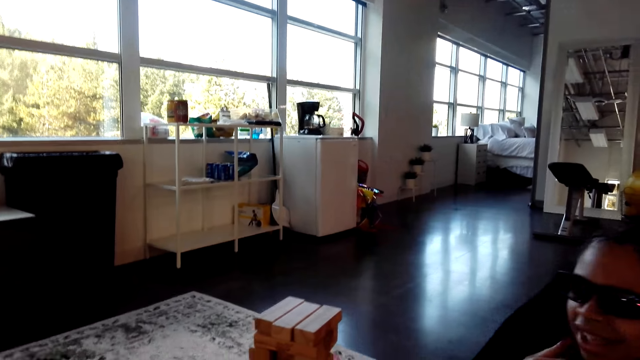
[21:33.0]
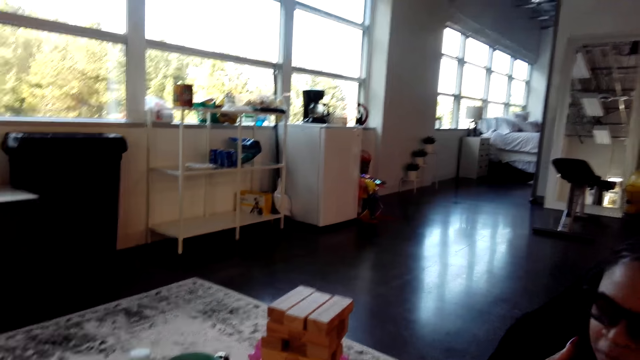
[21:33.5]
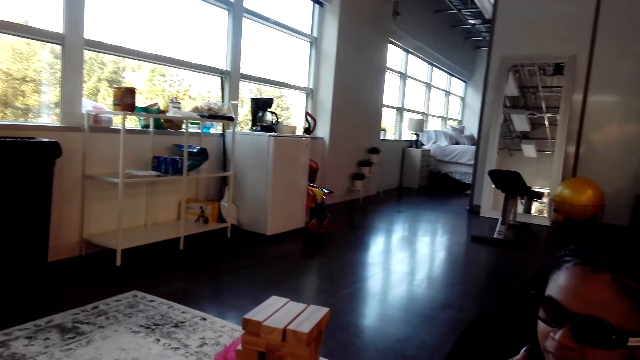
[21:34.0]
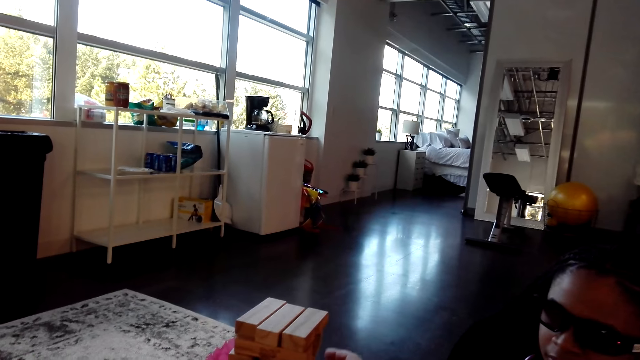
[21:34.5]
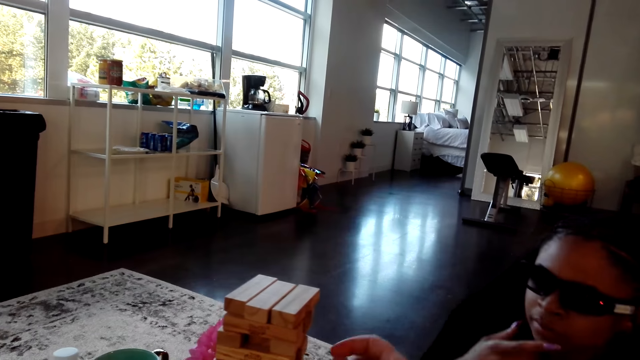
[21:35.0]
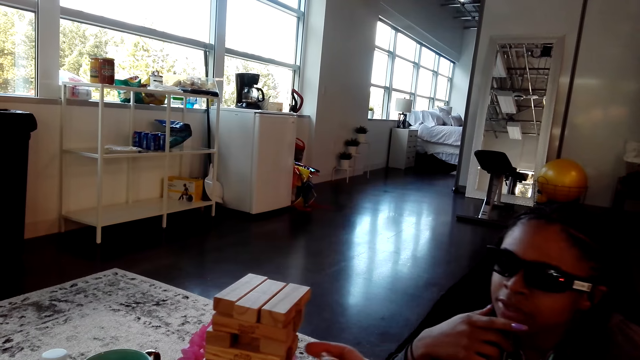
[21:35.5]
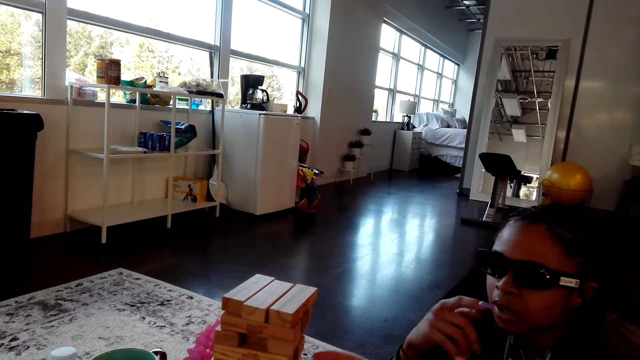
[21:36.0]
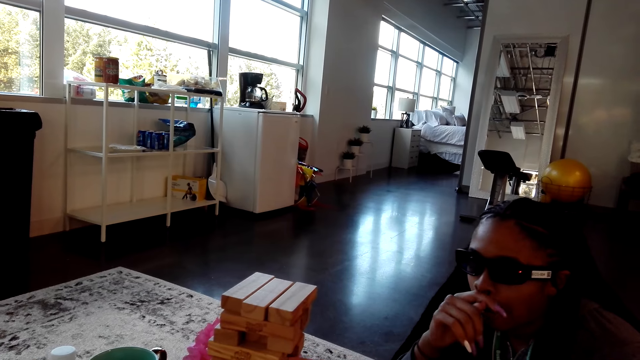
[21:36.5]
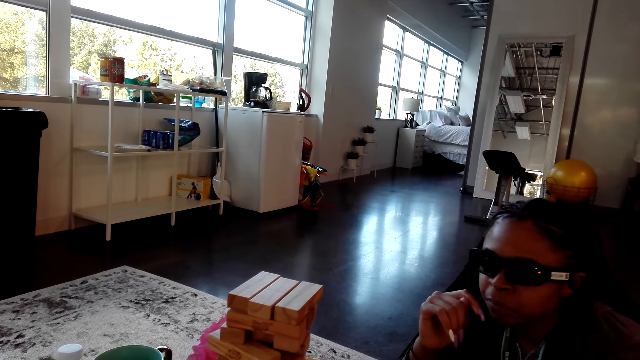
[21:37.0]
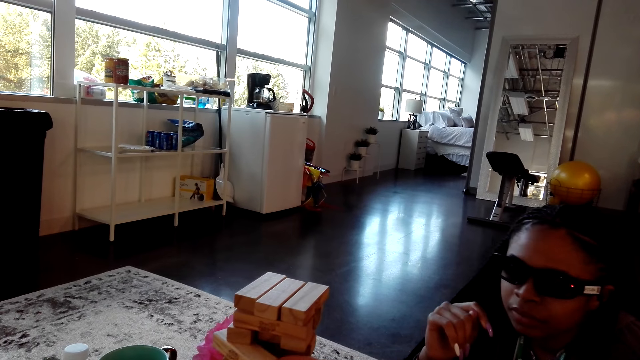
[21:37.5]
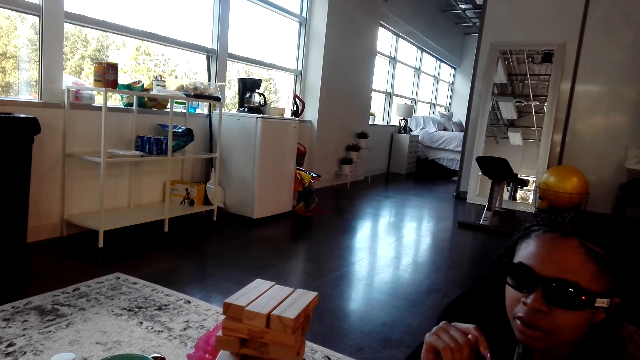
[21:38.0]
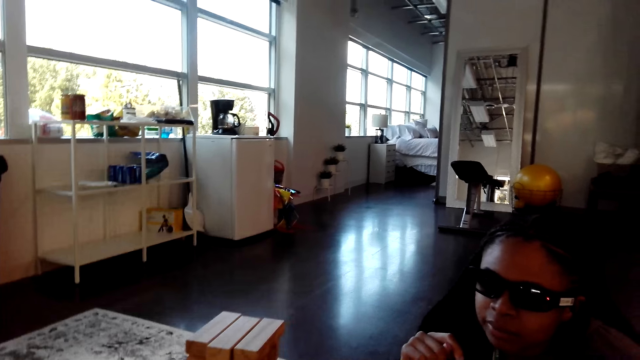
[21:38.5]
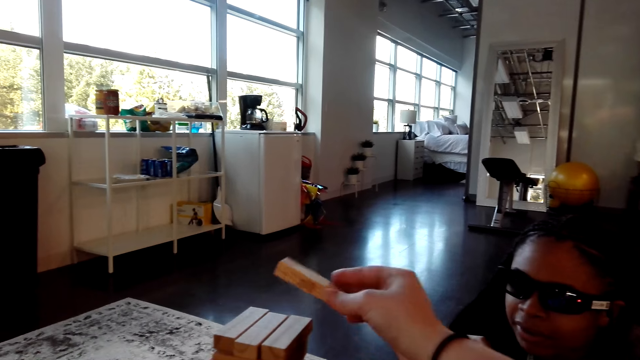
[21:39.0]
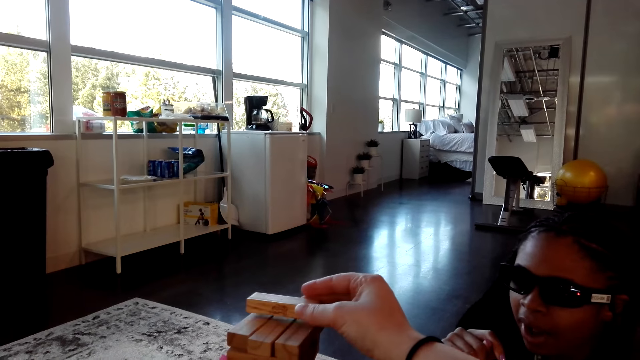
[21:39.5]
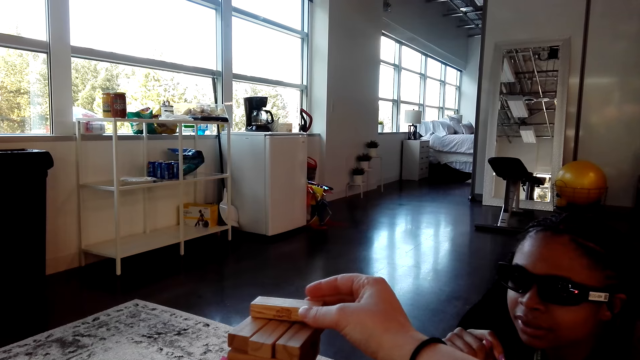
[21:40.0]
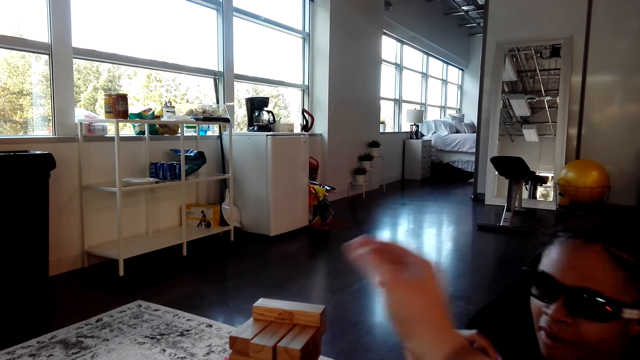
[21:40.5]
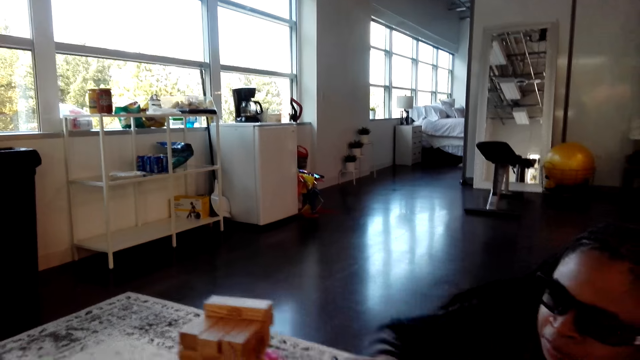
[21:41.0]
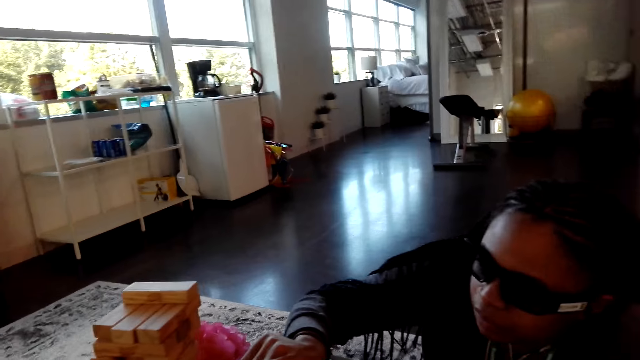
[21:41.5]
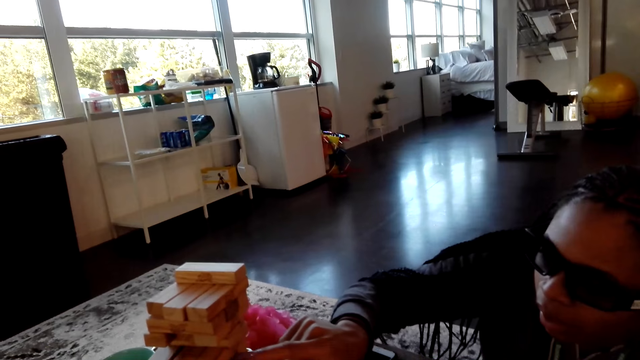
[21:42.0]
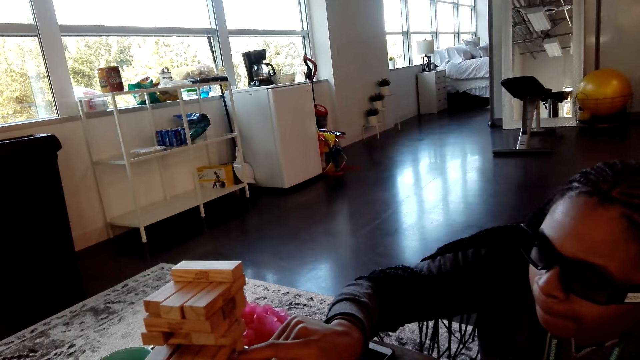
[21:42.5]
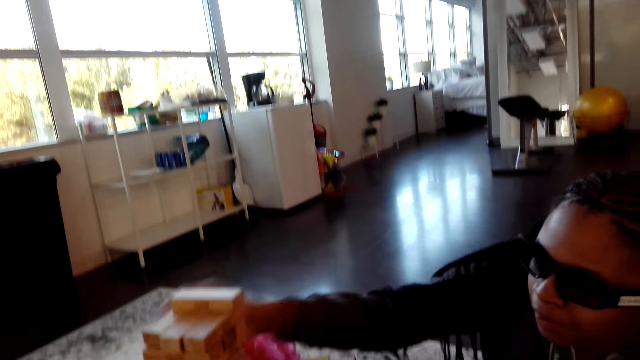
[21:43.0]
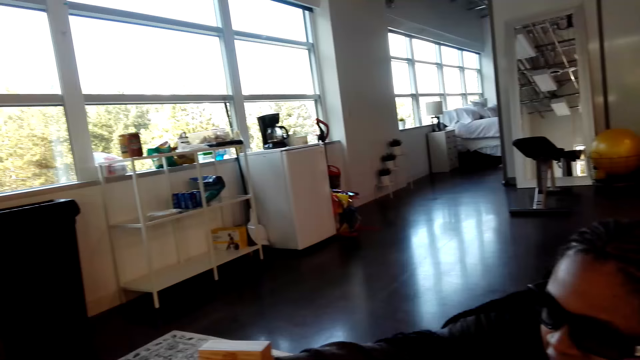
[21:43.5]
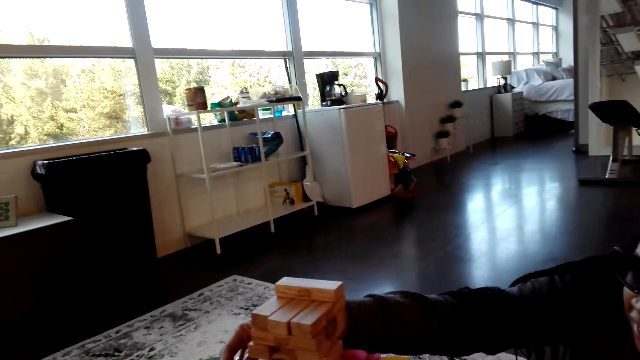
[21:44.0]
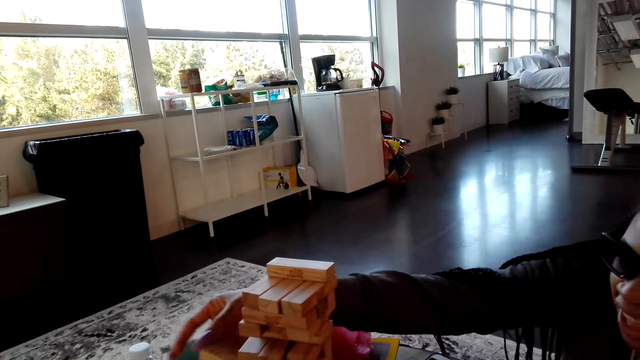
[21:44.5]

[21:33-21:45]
The camera wearer removes a block. They play the tumbling tower game. They put a block on top. A woman removes a block. She points at the blocks.

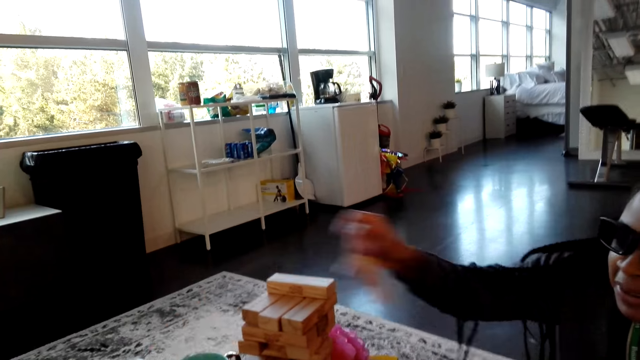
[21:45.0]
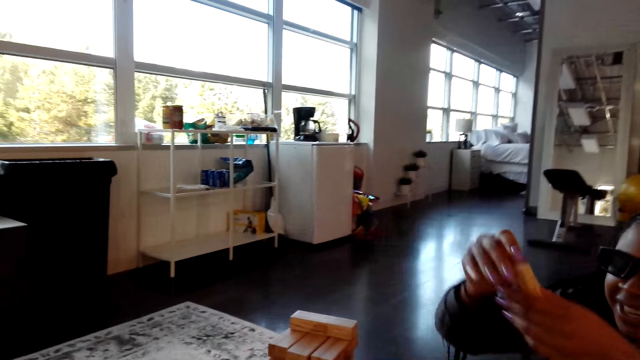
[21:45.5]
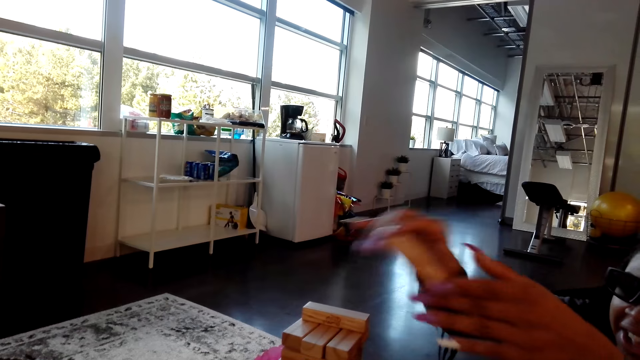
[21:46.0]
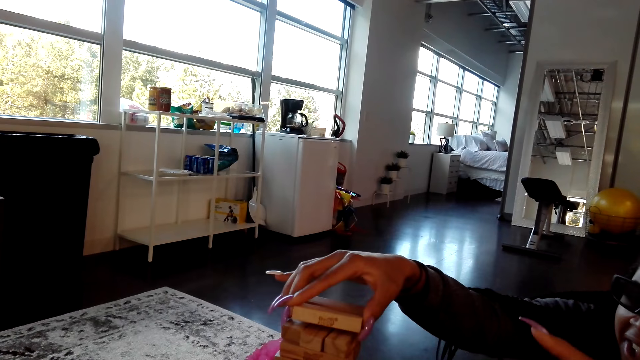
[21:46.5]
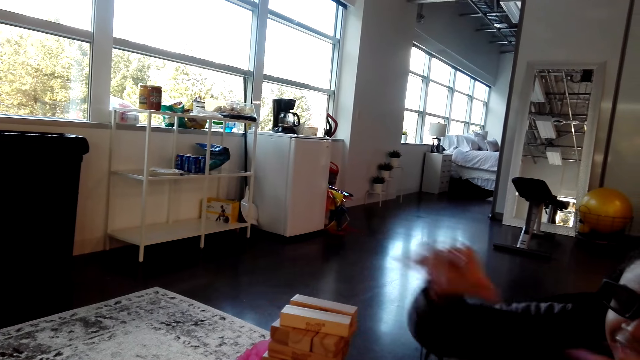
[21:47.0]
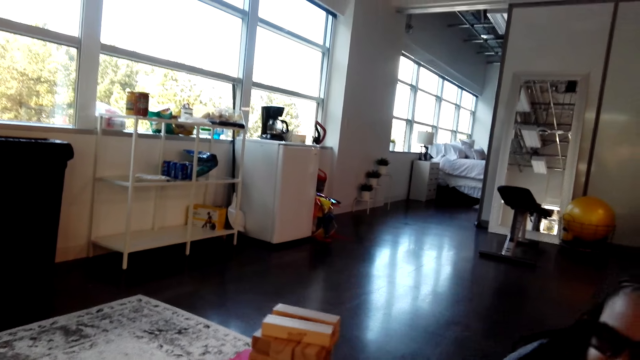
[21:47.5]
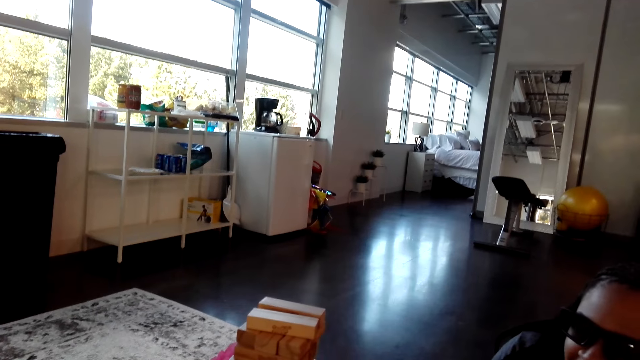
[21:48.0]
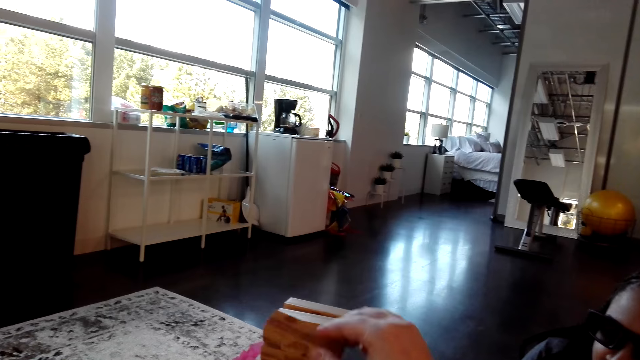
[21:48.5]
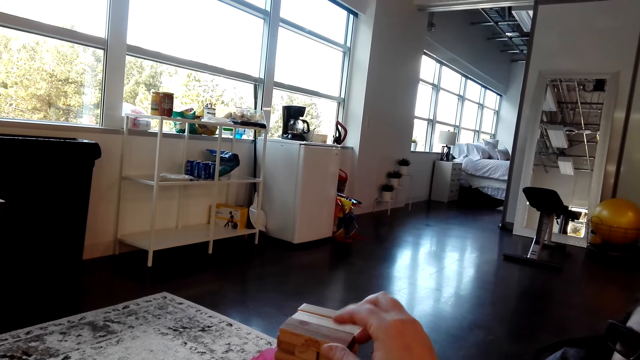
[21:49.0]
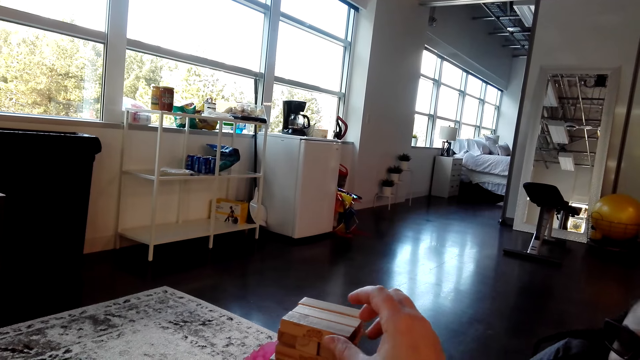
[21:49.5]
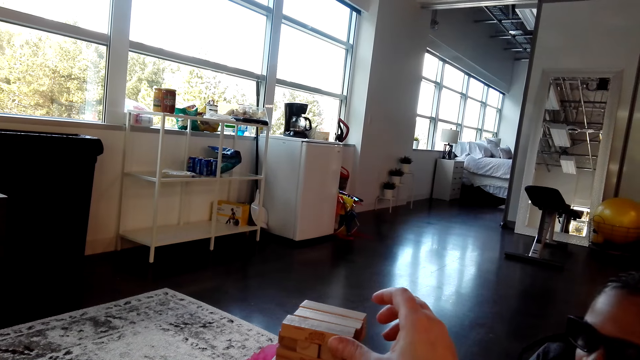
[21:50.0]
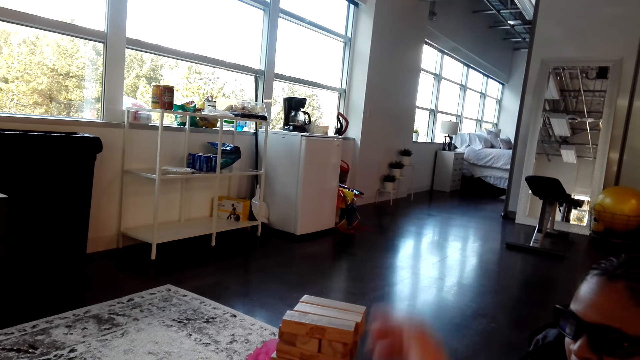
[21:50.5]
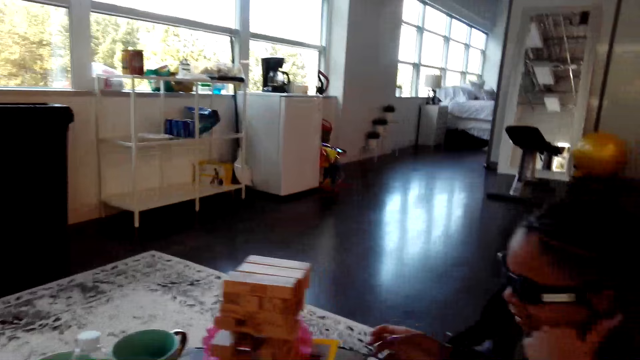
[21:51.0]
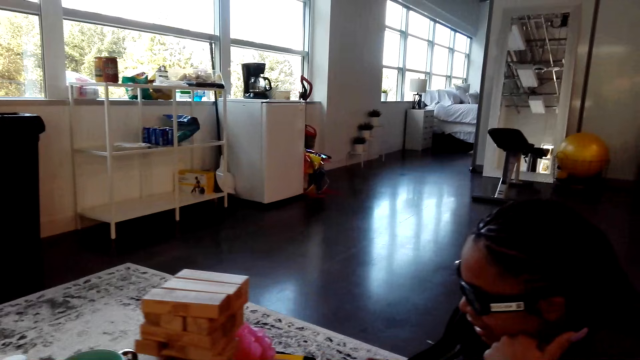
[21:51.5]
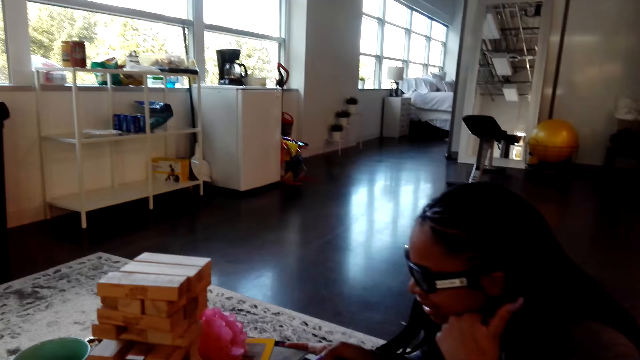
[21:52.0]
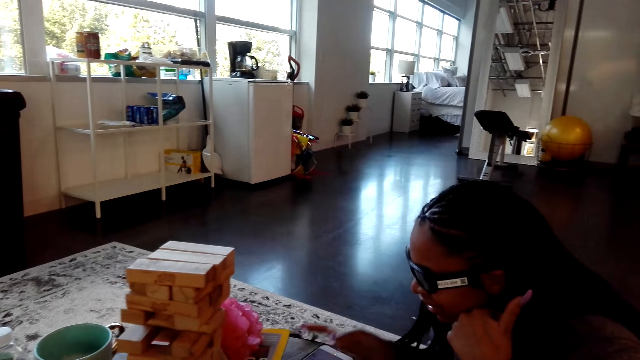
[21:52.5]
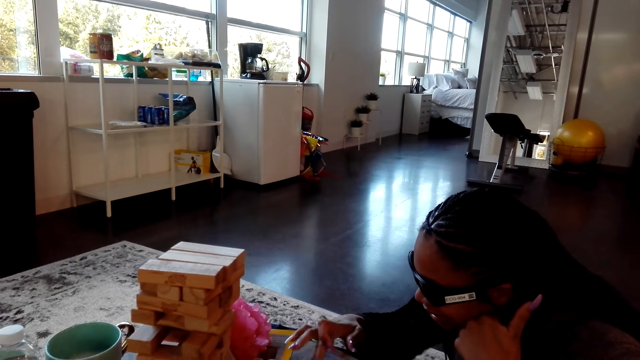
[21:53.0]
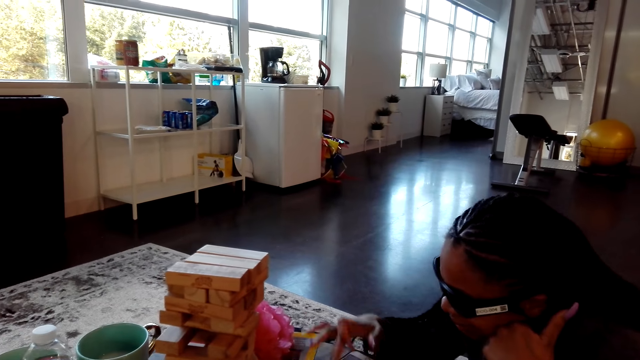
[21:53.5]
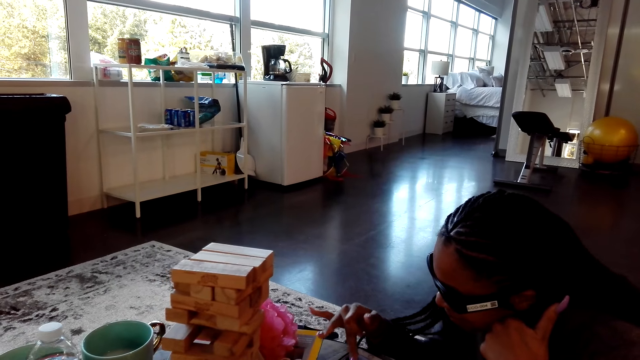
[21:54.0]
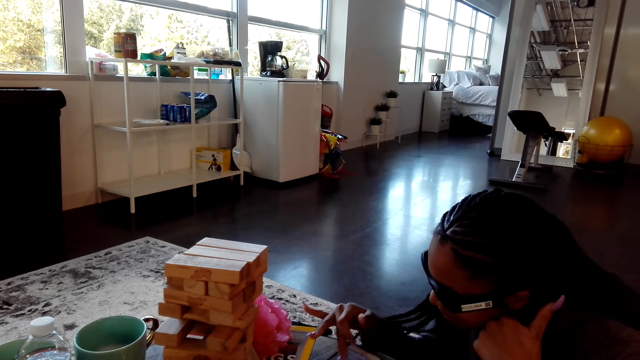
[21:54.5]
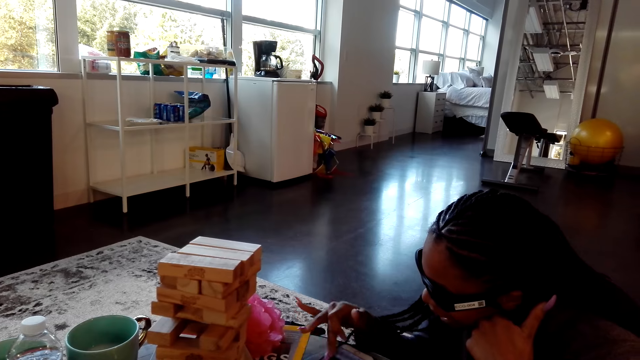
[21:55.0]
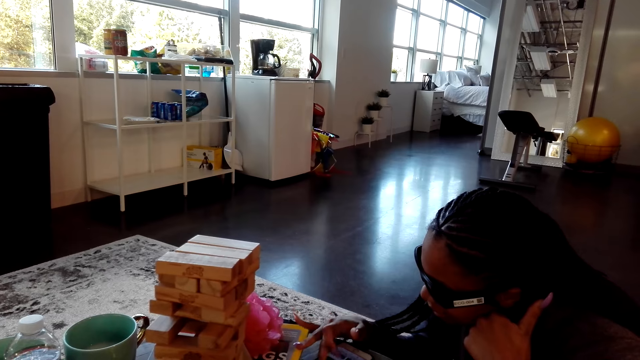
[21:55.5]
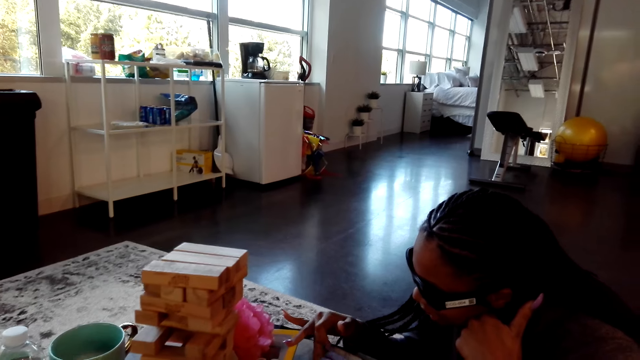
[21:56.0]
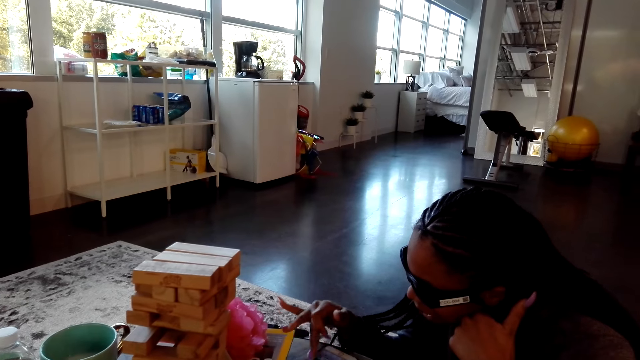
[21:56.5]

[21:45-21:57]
A lady places a block on the tower. The camera wearer holds blocks. They put a block on top. They use a phone. The lady scrolls the phone.
